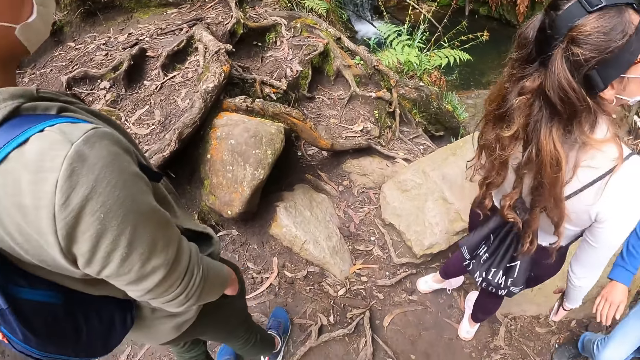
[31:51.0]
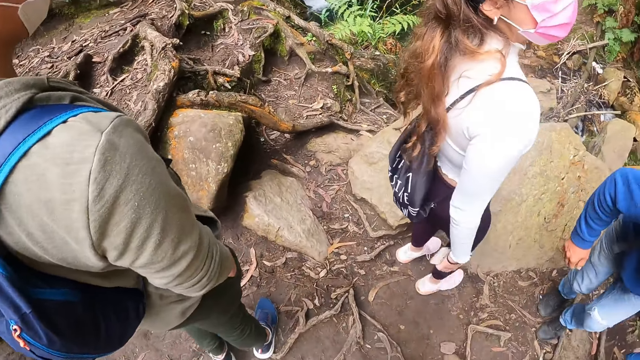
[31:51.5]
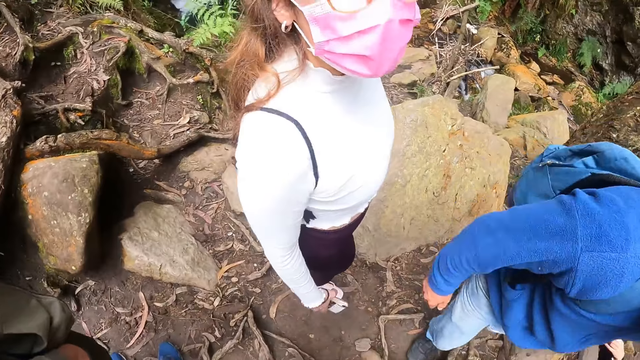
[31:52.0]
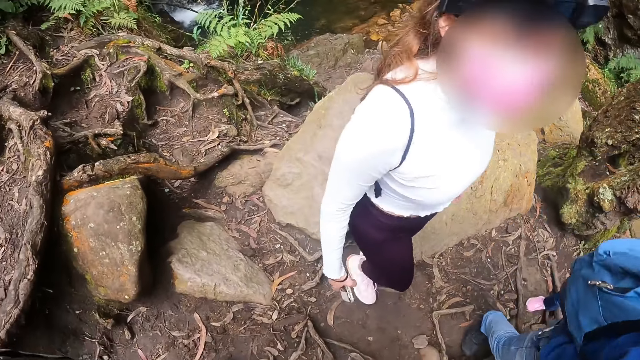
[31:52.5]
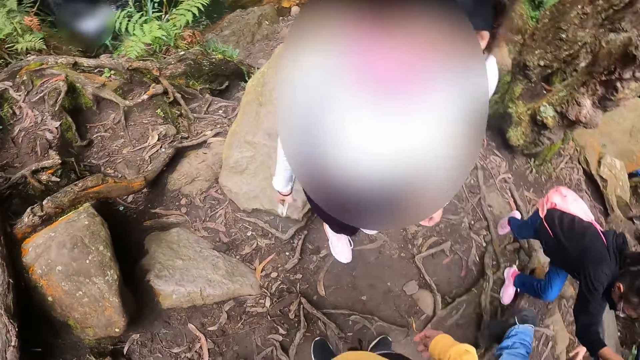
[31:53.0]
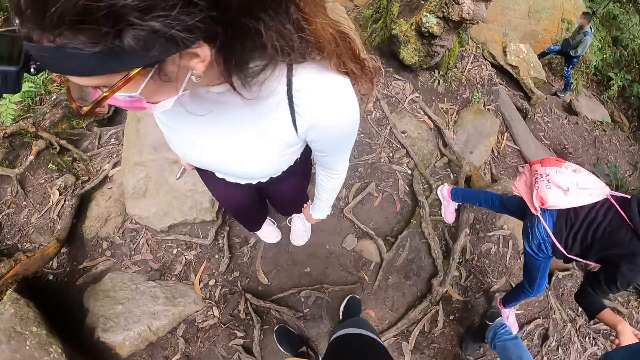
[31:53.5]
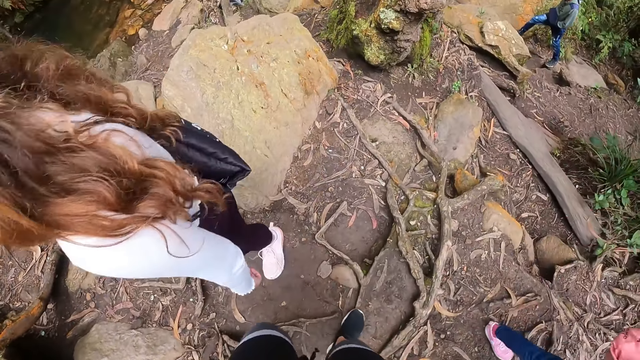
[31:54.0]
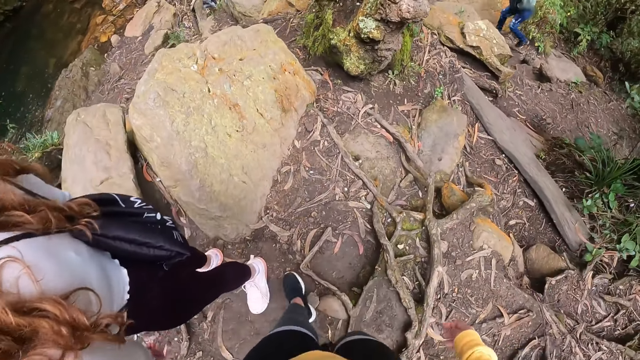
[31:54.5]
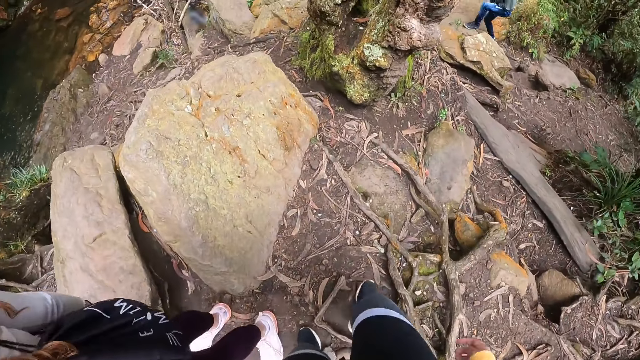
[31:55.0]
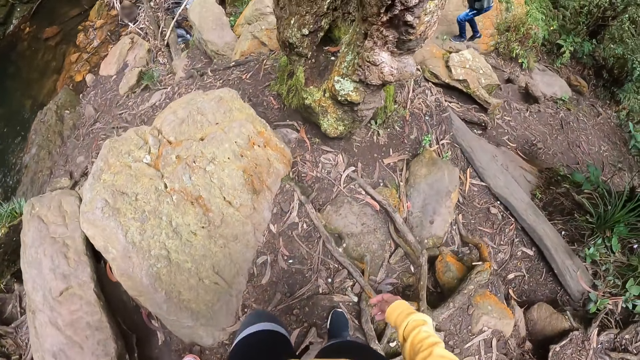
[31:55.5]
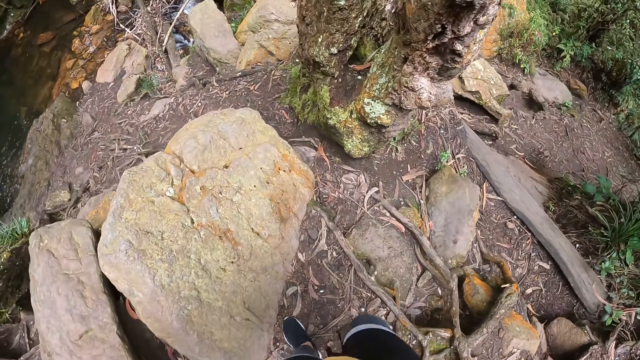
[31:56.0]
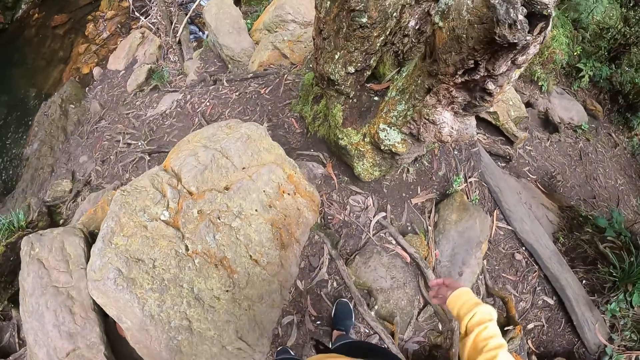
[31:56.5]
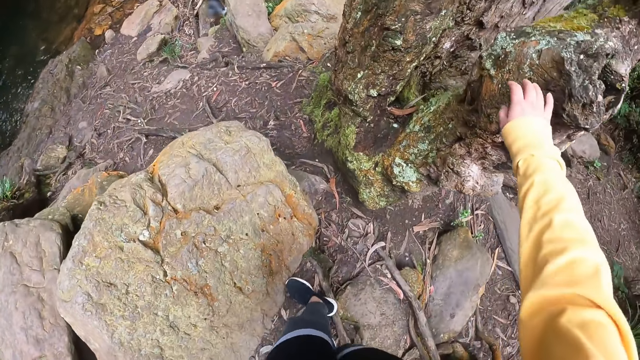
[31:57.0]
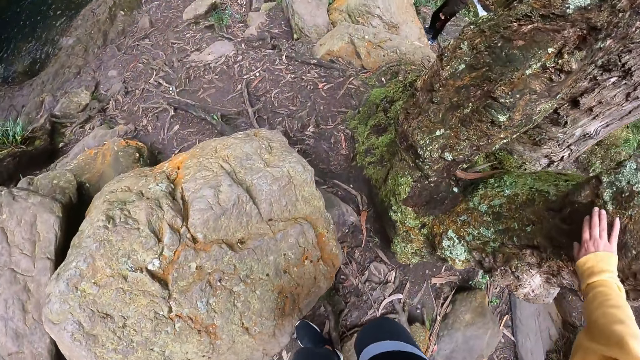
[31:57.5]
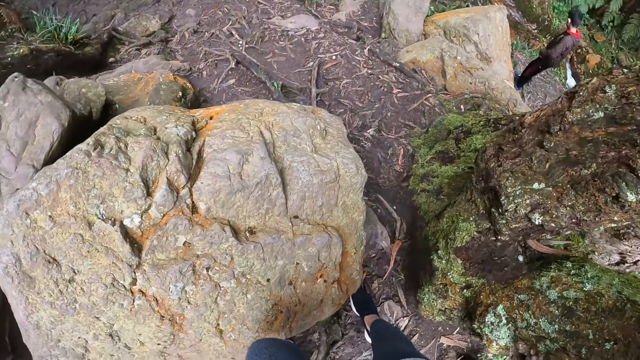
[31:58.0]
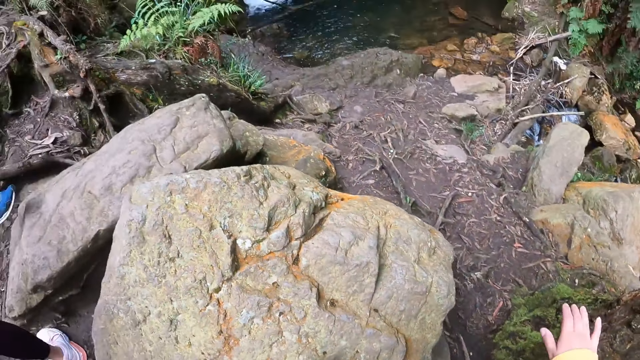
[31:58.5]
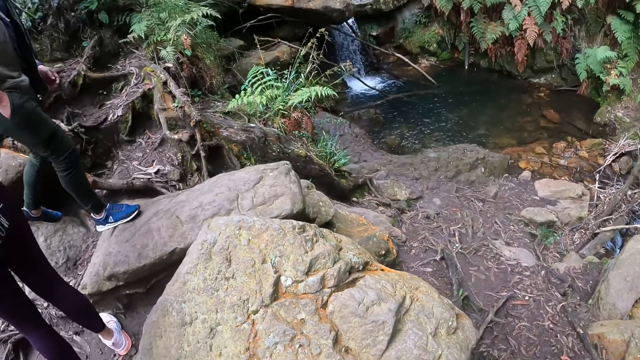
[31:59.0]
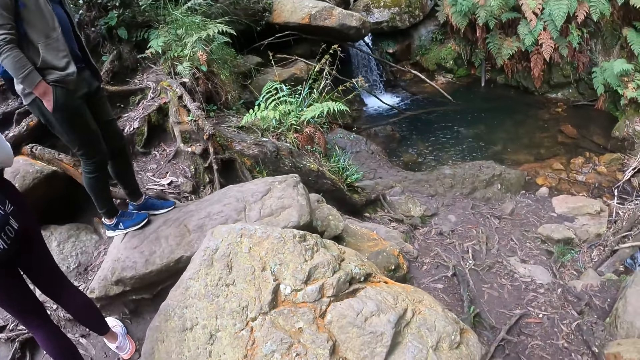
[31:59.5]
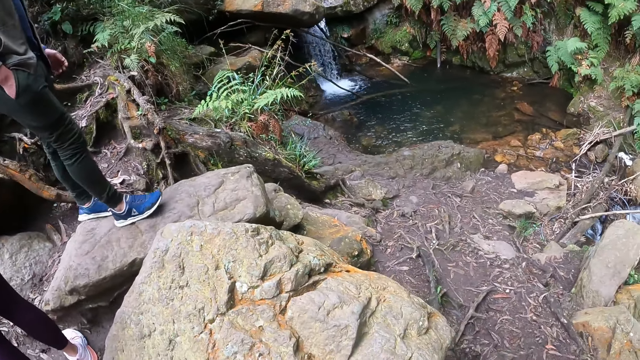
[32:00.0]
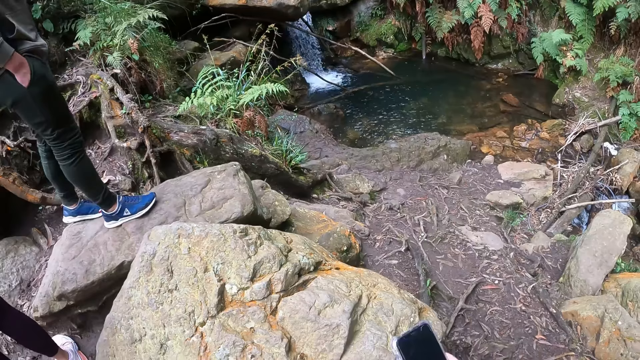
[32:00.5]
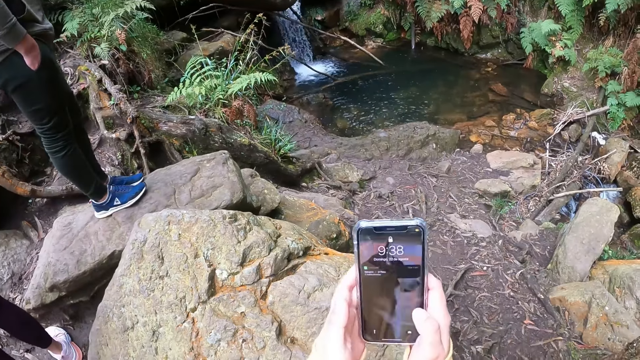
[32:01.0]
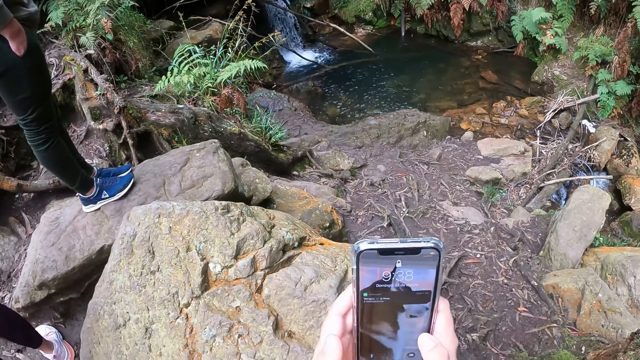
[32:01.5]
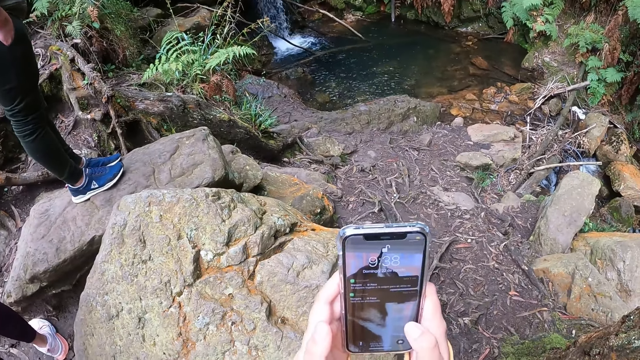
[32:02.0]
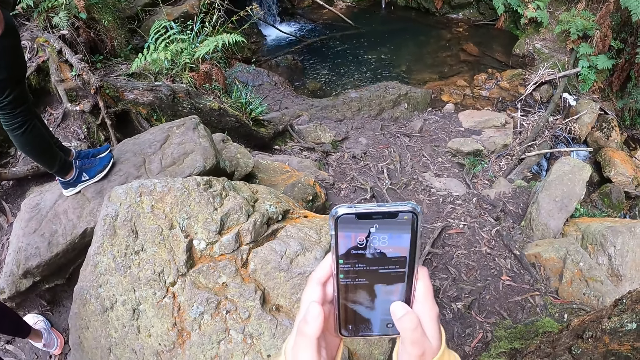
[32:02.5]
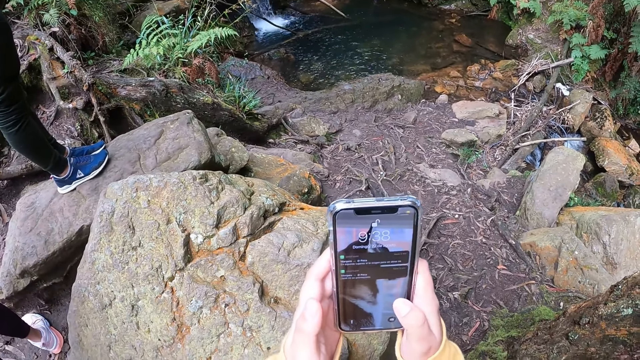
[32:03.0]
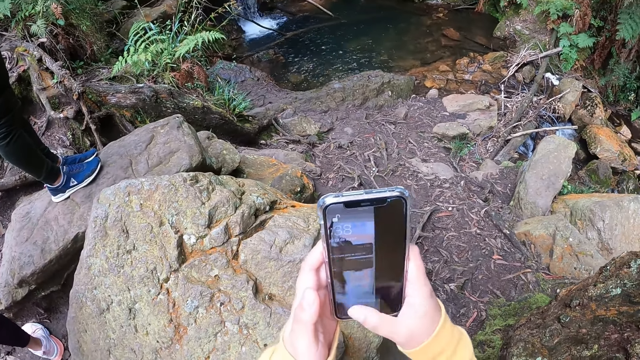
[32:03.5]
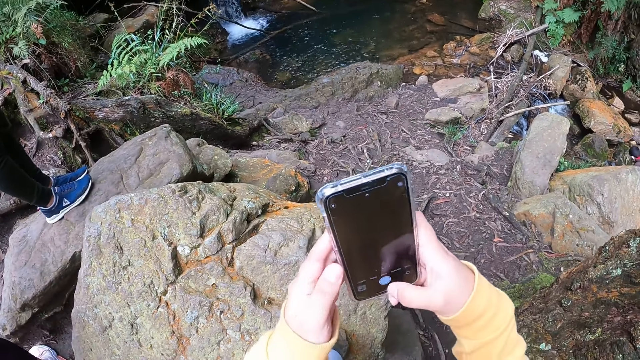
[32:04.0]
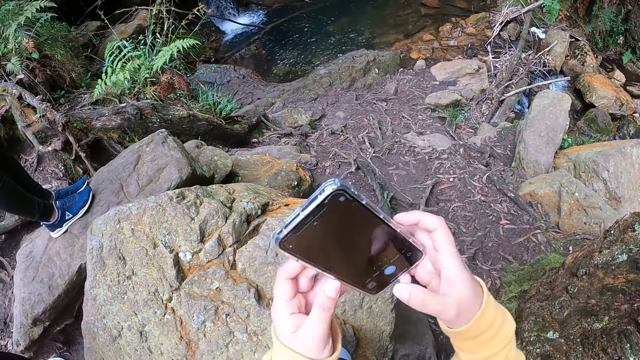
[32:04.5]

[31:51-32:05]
The camera wearer places their left hand on a tree by the edge of the cliff. A man stands on a stone by the edge of the cliff. The camera wearer holds a phone with both hands. They operate the phone with their hands.

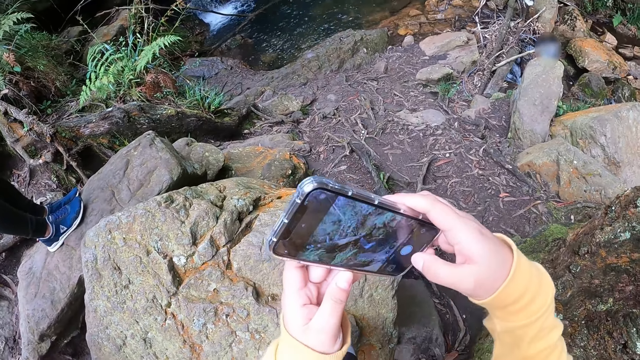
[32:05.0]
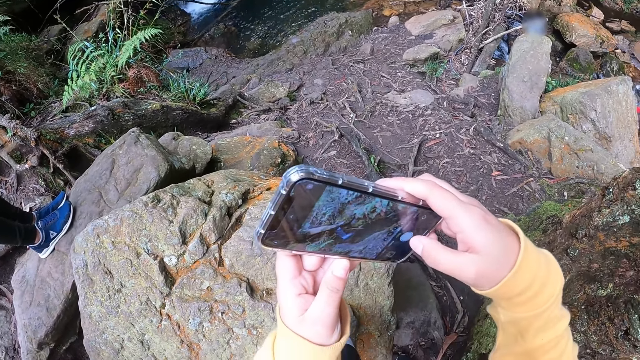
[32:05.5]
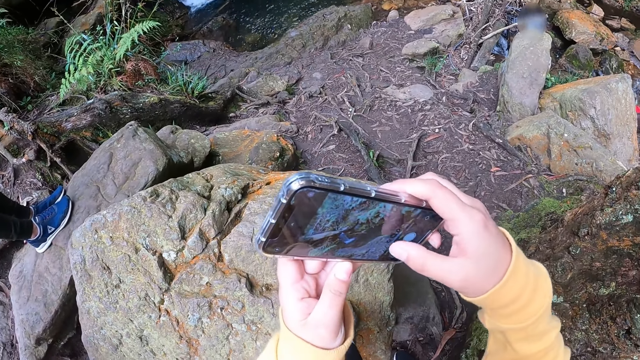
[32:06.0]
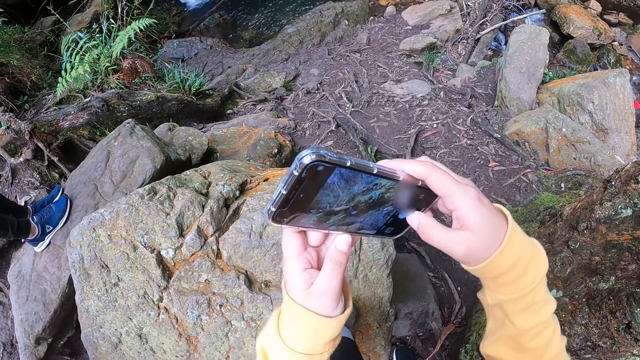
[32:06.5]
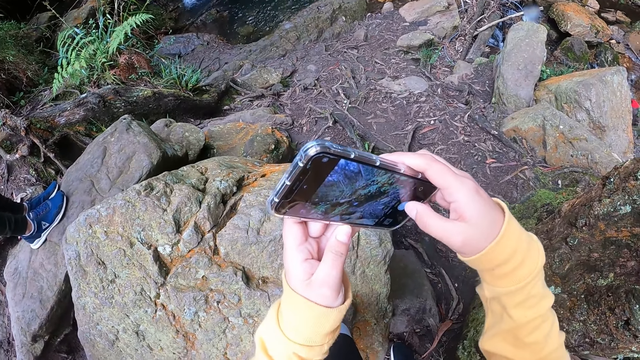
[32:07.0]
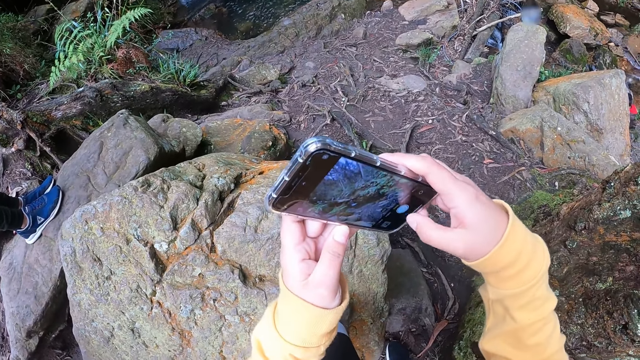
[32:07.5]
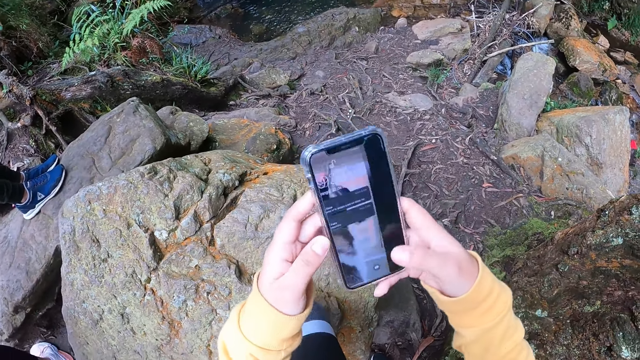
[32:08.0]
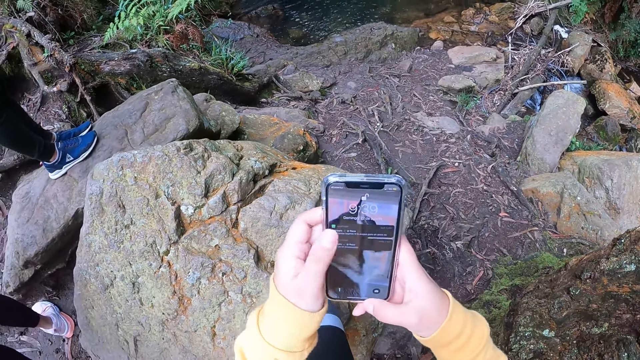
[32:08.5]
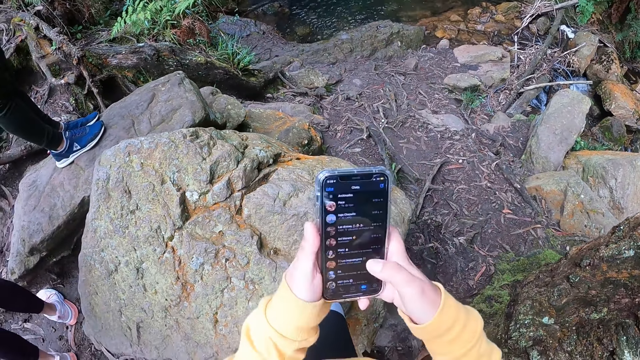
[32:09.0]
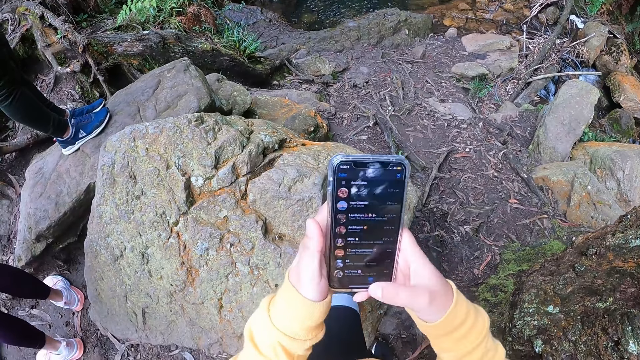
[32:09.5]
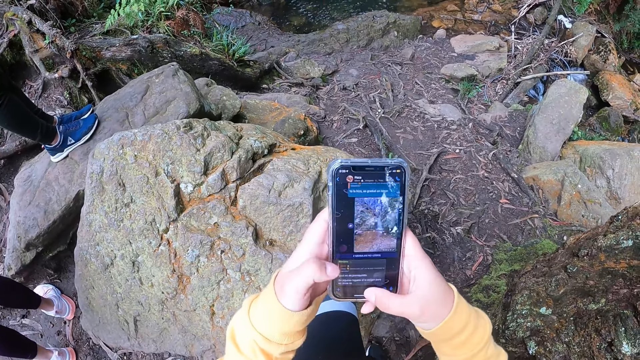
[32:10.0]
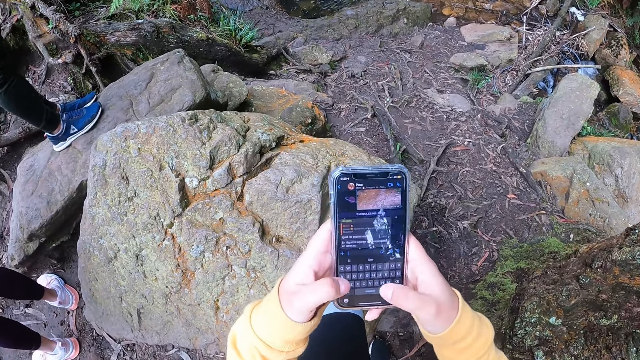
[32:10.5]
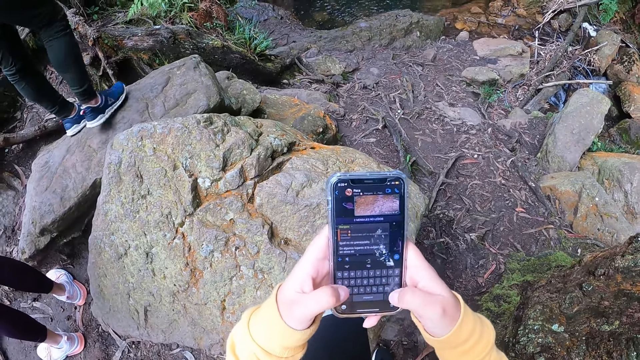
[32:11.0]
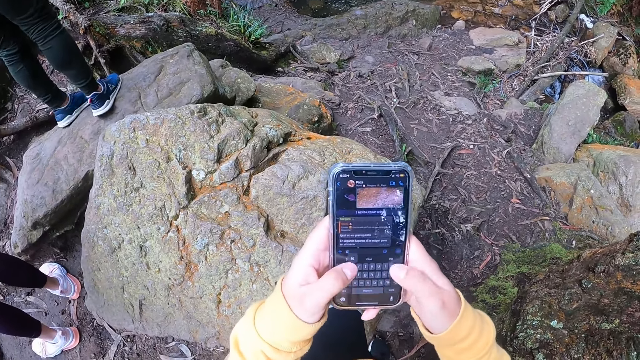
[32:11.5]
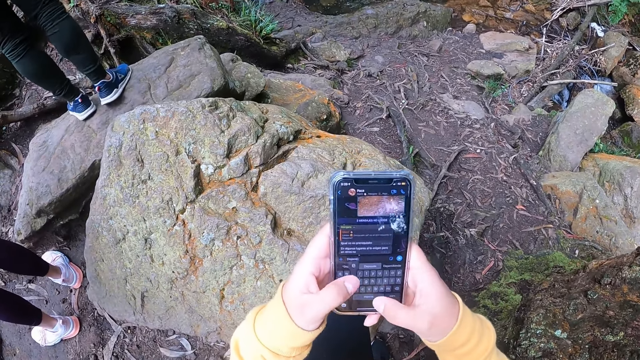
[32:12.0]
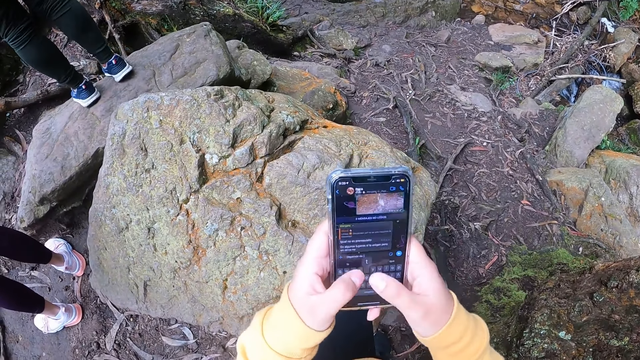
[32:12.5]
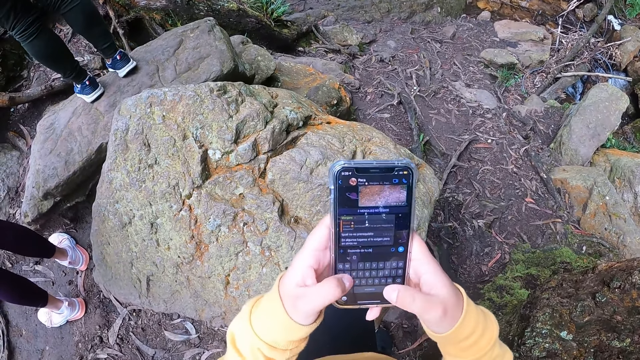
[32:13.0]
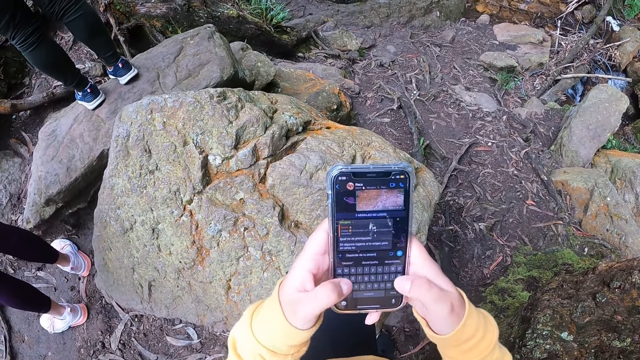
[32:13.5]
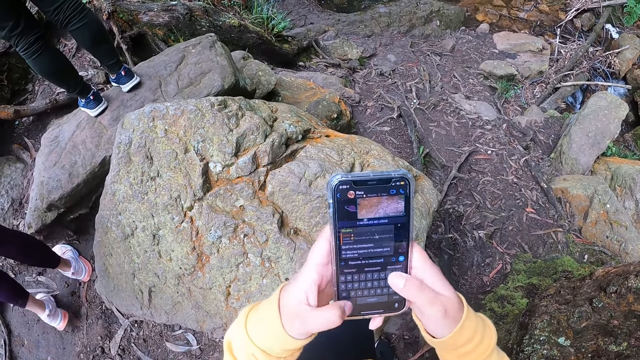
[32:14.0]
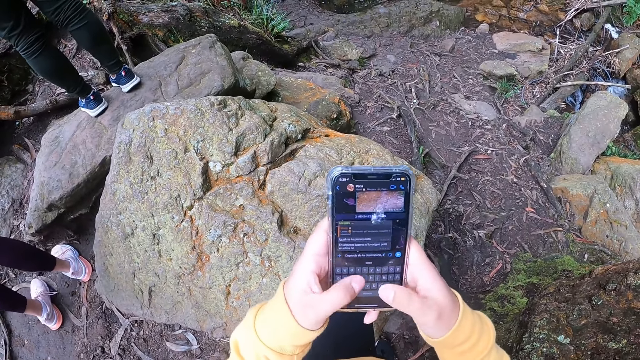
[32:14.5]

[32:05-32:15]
The camera wearer takes pictures with the phone. They type on the phone.
